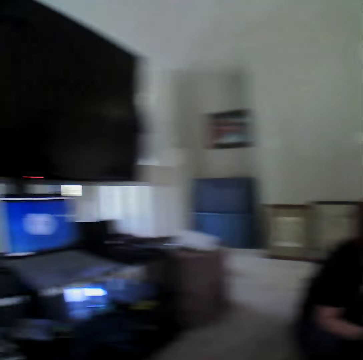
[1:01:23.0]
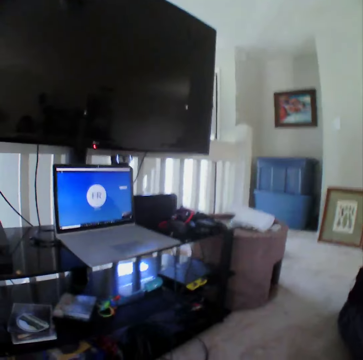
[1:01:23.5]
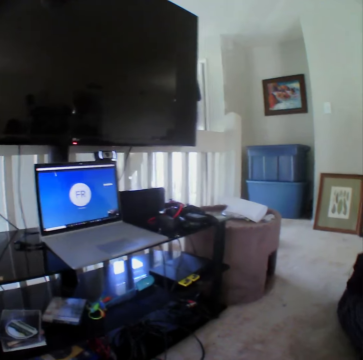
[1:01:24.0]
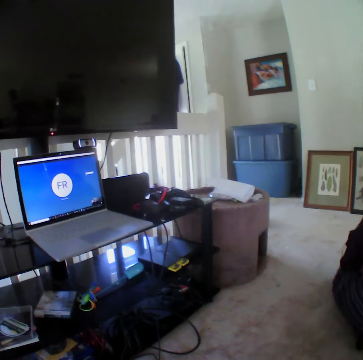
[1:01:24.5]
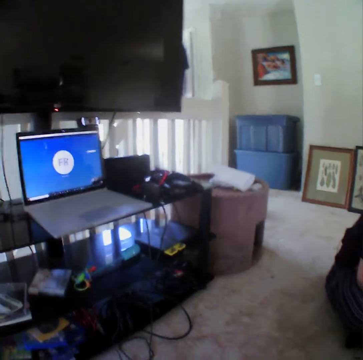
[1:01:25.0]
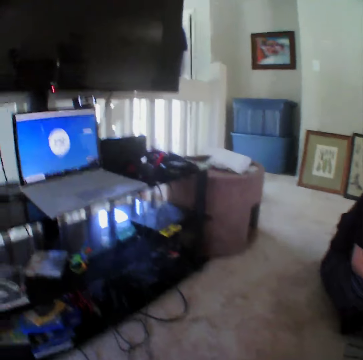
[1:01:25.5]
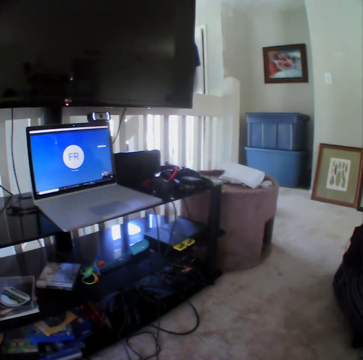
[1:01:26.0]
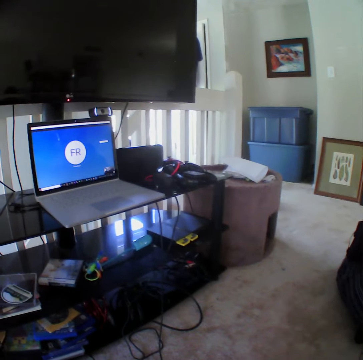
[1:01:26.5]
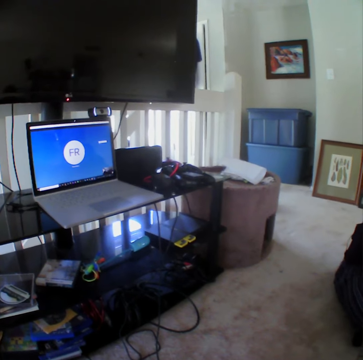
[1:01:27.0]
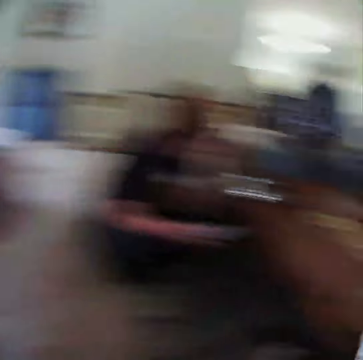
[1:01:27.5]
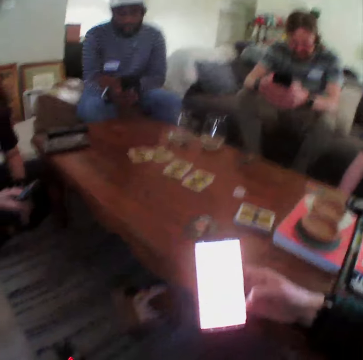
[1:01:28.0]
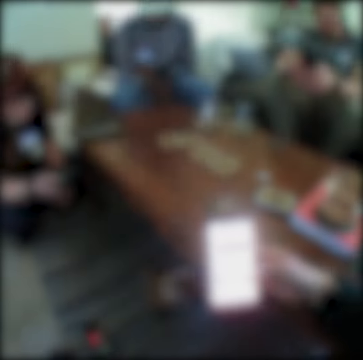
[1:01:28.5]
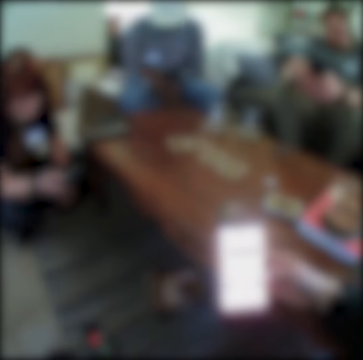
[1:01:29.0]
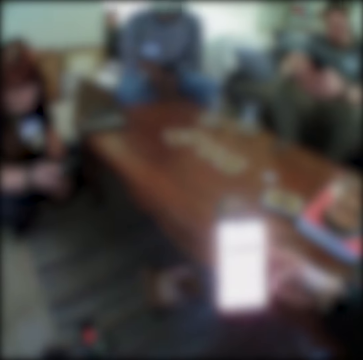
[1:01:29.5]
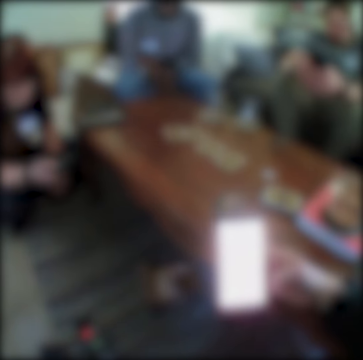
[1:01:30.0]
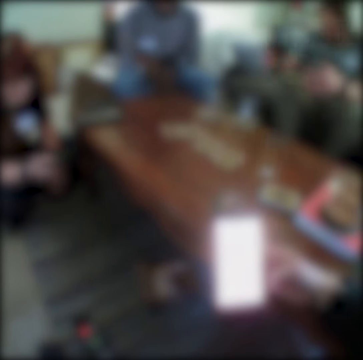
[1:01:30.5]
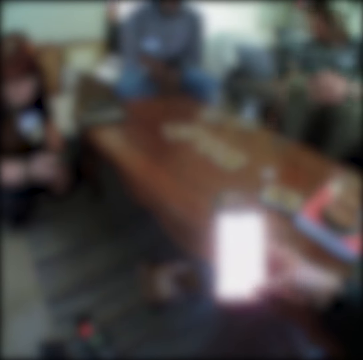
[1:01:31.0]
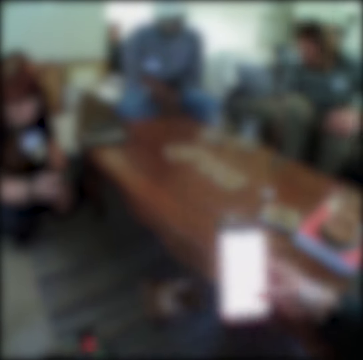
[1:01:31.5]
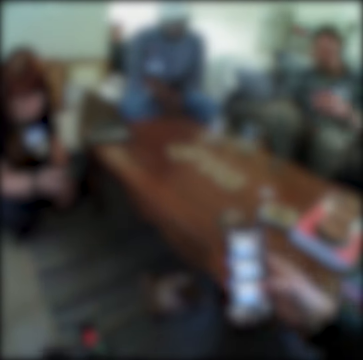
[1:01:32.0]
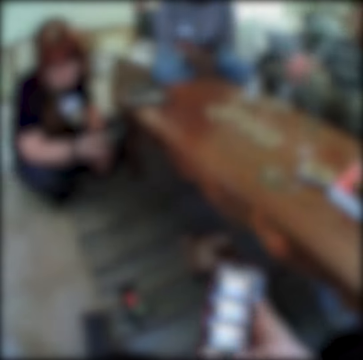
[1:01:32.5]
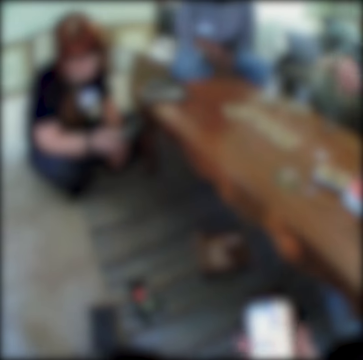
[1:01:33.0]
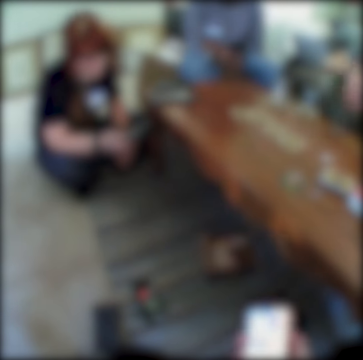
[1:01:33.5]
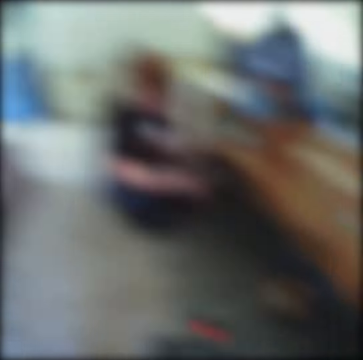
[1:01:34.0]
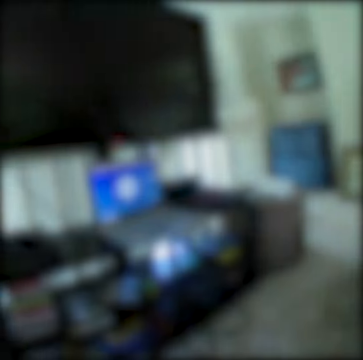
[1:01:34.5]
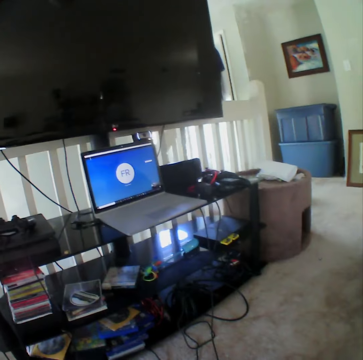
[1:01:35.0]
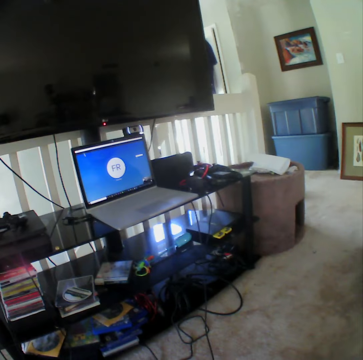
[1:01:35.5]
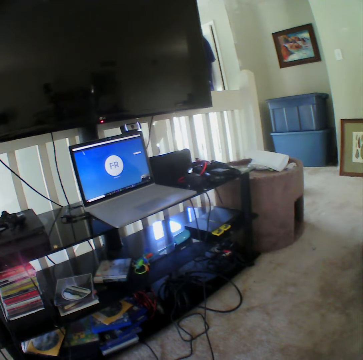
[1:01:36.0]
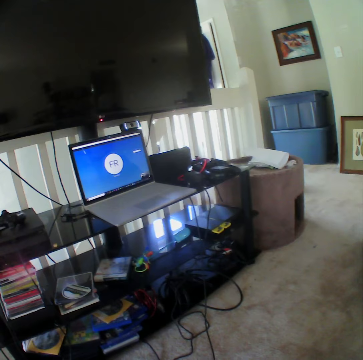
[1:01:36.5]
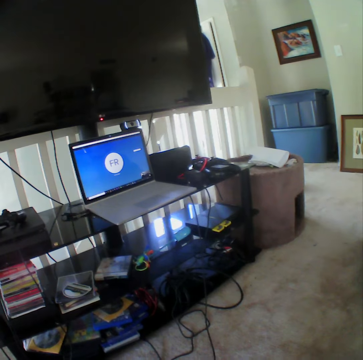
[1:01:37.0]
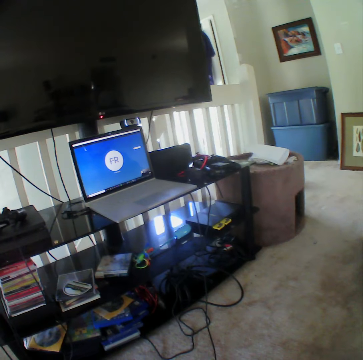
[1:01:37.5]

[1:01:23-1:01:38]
The camera wearer looks at the laptop. They operate the phone. They look at the laptop.

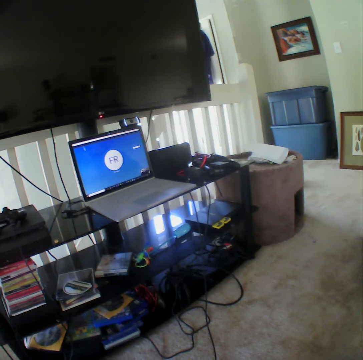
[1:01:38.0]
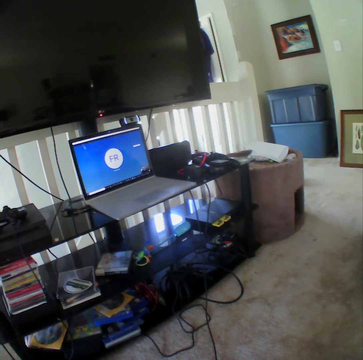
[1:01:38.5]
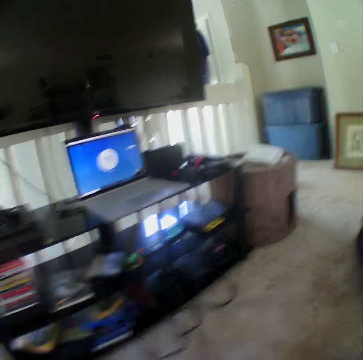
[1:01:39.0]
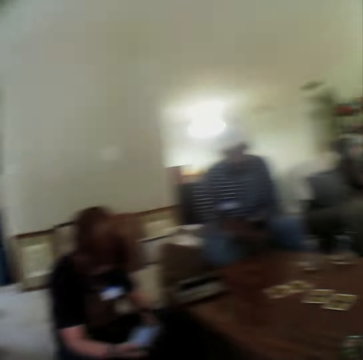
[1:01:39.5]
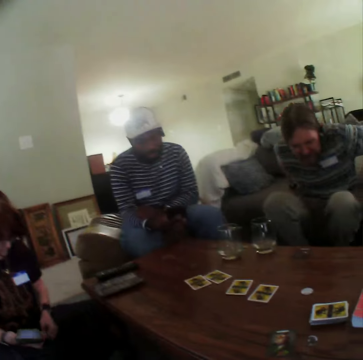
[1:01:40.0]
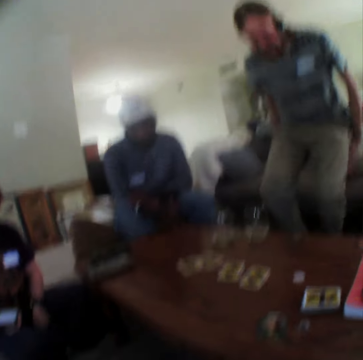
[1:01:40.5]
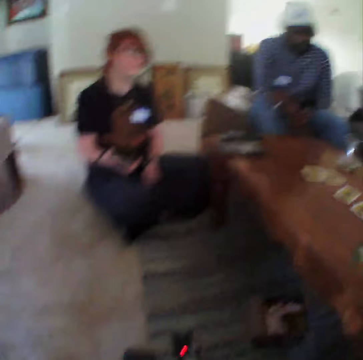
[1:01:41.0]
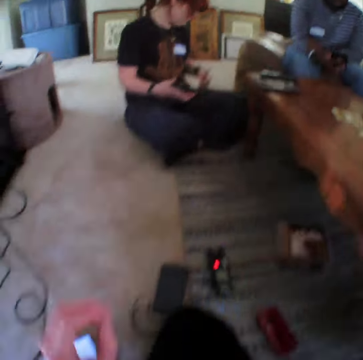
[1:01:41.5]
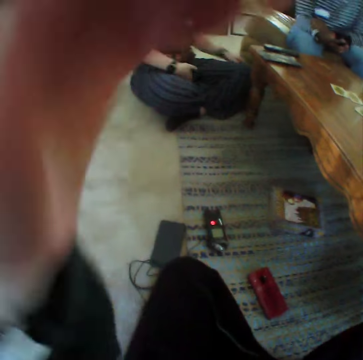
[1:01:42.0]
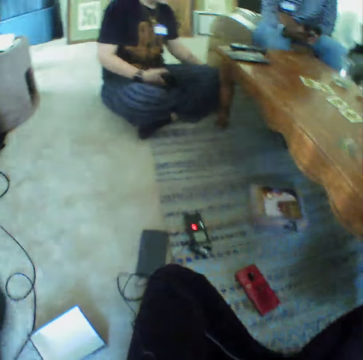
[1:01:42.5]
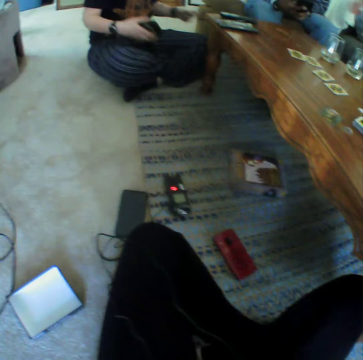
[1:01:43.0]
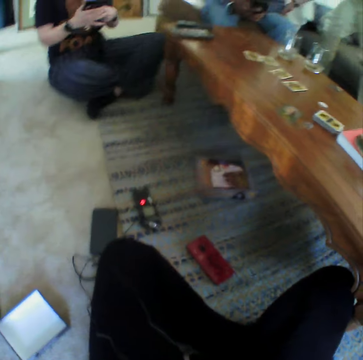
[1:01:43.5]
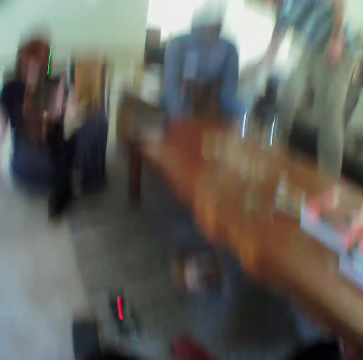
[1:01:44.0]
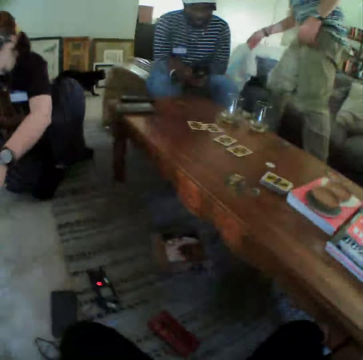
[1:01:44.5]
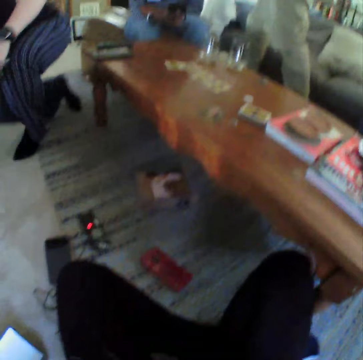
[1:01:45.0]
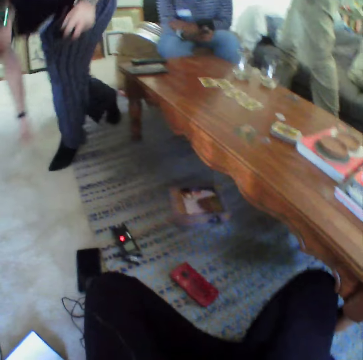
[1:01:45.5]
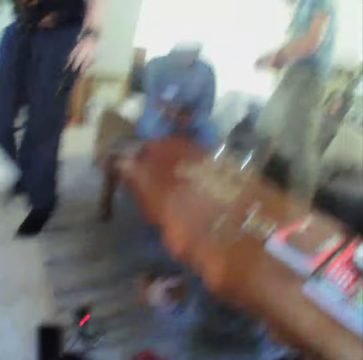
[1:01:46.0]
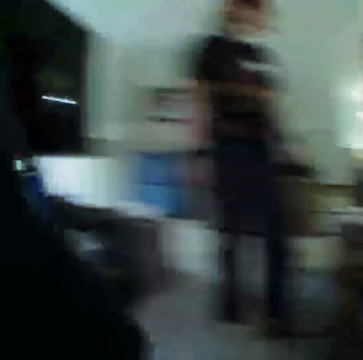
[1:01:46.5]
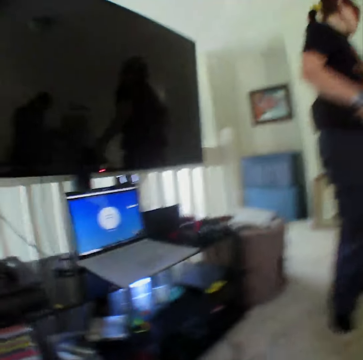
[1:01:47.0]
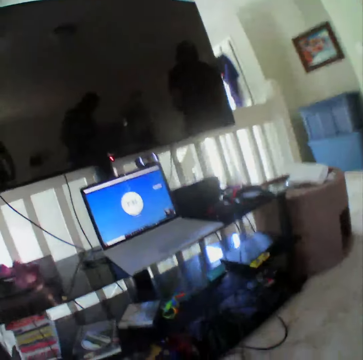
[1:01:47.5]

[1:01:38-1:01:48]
A man stands from the couch. The camera wearer moves the left hand. A woman stands up. The camera wearer looks at the laptop.
